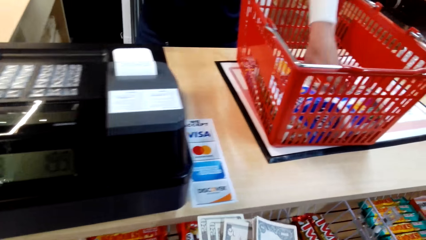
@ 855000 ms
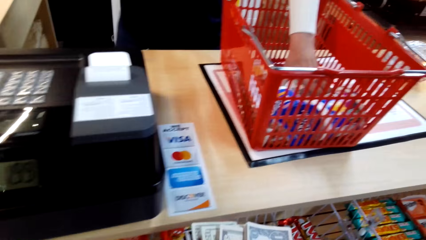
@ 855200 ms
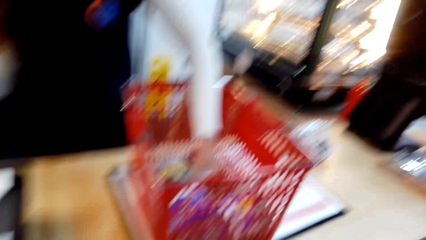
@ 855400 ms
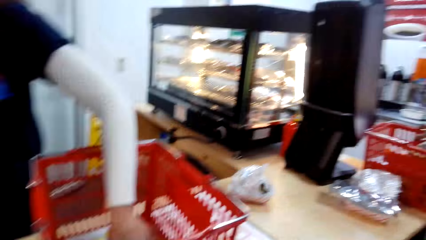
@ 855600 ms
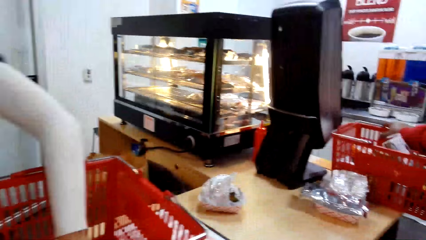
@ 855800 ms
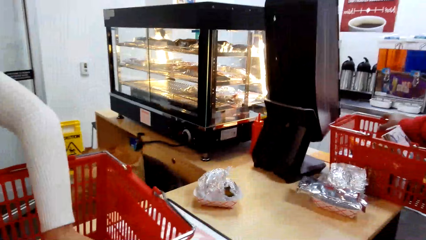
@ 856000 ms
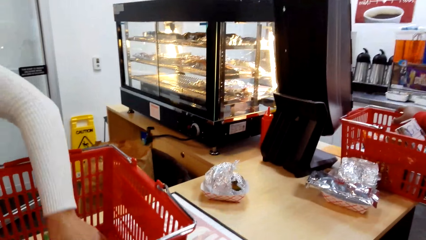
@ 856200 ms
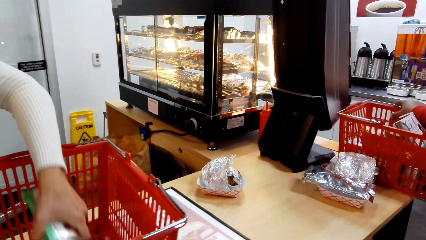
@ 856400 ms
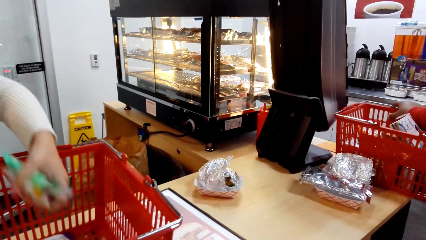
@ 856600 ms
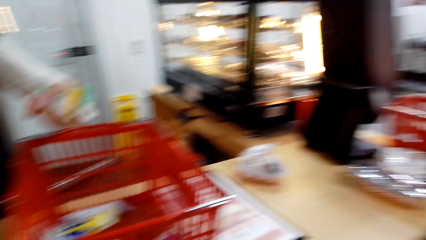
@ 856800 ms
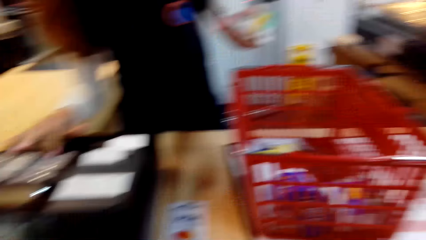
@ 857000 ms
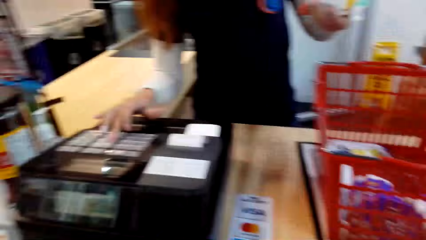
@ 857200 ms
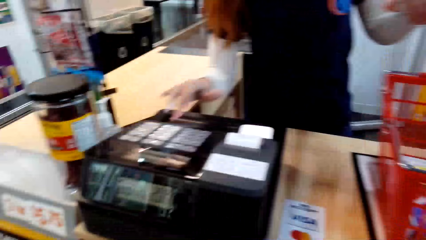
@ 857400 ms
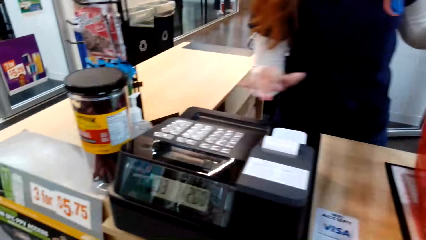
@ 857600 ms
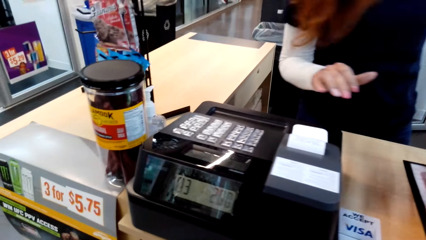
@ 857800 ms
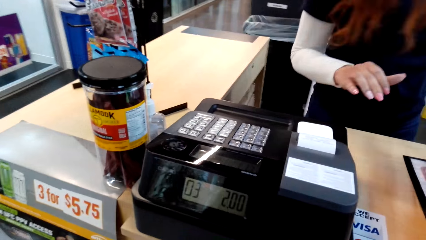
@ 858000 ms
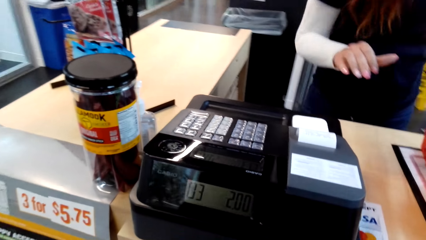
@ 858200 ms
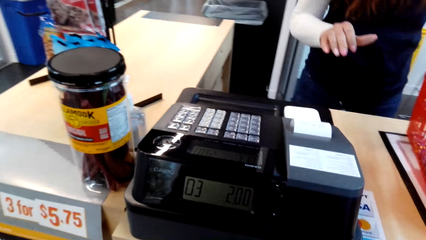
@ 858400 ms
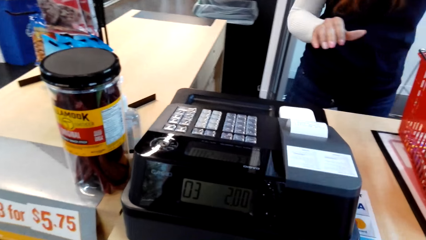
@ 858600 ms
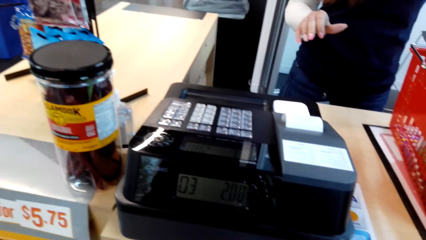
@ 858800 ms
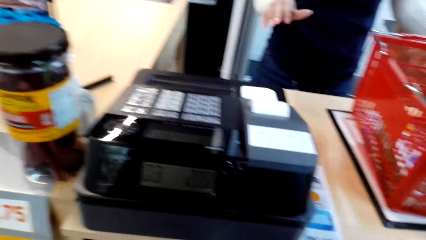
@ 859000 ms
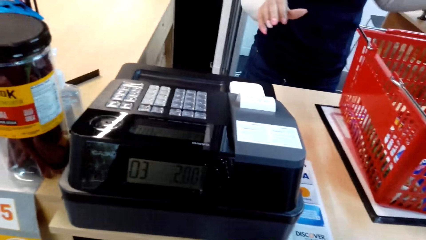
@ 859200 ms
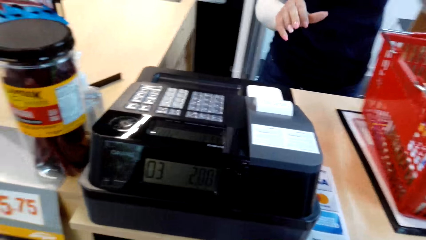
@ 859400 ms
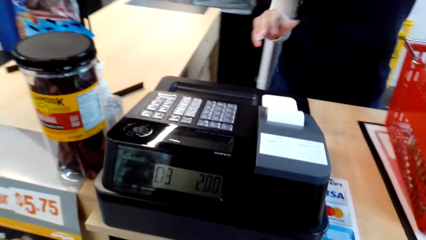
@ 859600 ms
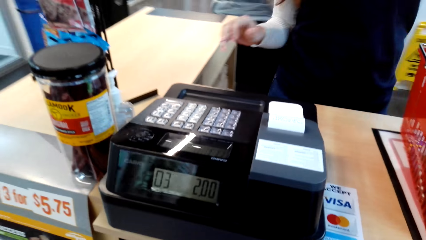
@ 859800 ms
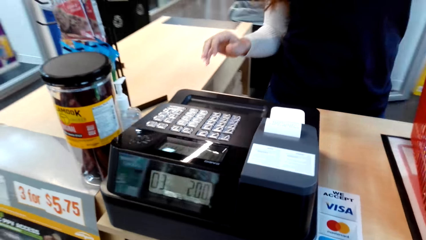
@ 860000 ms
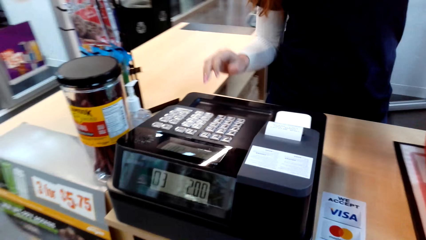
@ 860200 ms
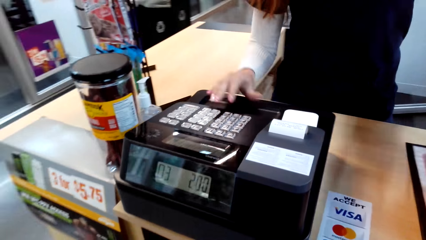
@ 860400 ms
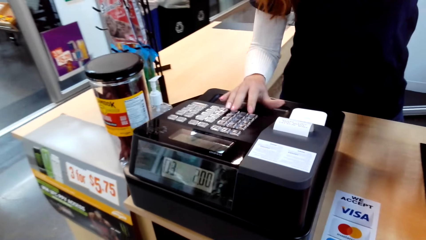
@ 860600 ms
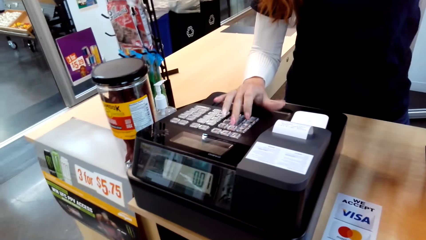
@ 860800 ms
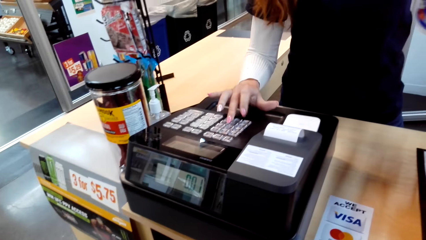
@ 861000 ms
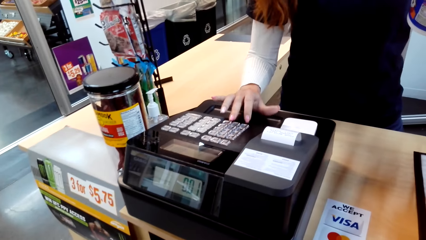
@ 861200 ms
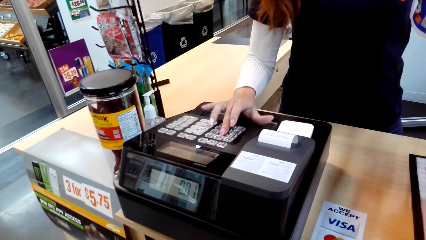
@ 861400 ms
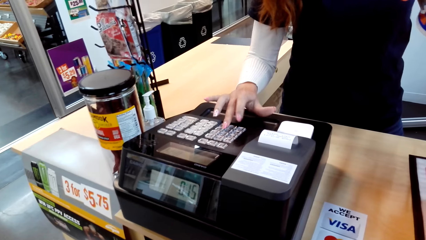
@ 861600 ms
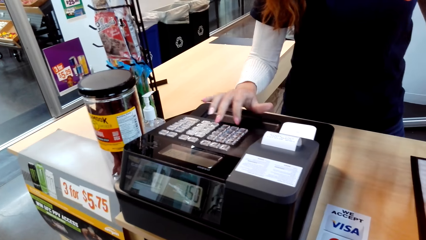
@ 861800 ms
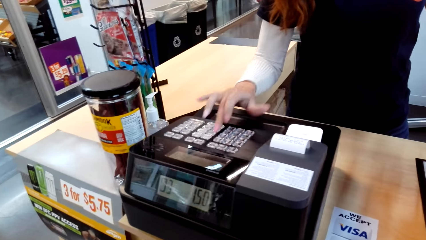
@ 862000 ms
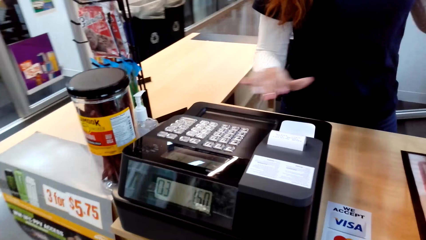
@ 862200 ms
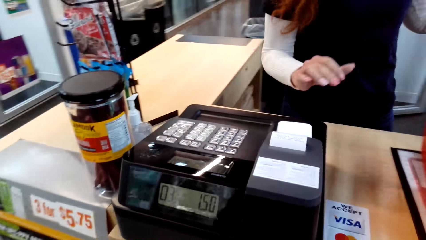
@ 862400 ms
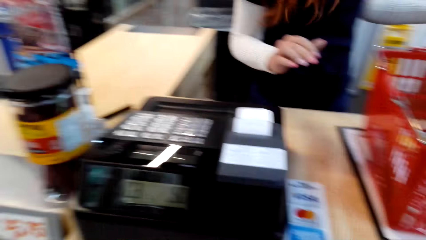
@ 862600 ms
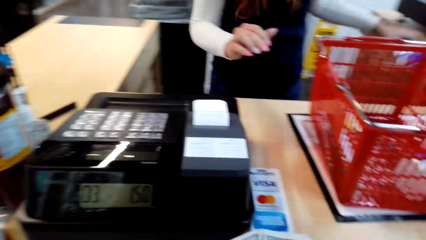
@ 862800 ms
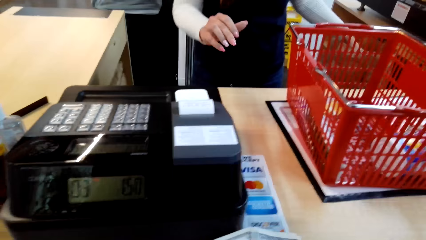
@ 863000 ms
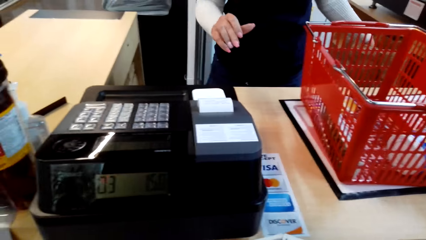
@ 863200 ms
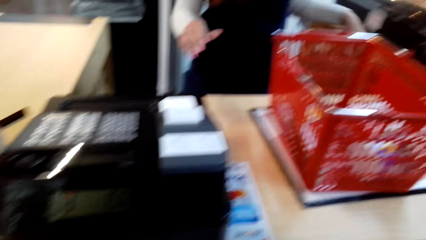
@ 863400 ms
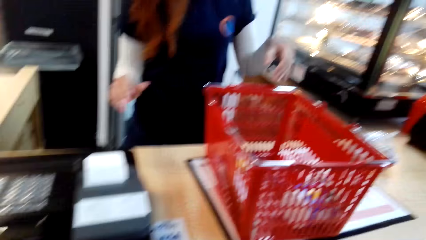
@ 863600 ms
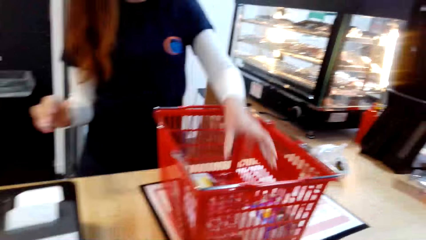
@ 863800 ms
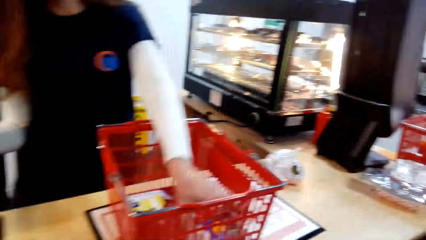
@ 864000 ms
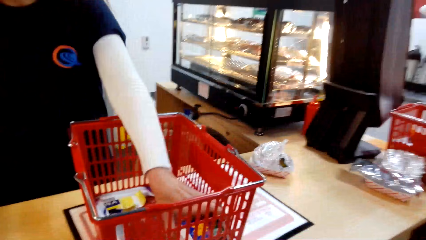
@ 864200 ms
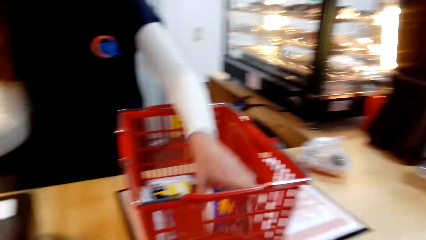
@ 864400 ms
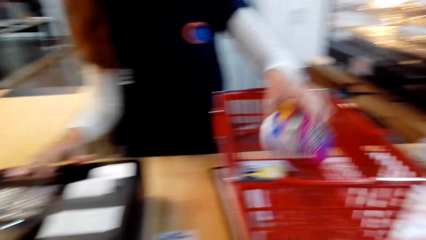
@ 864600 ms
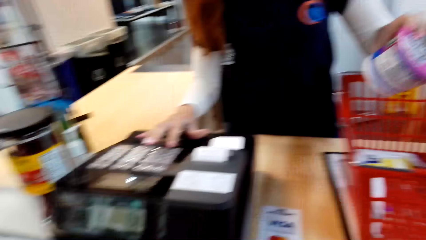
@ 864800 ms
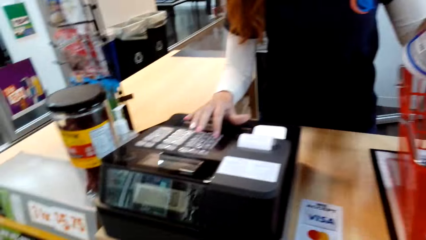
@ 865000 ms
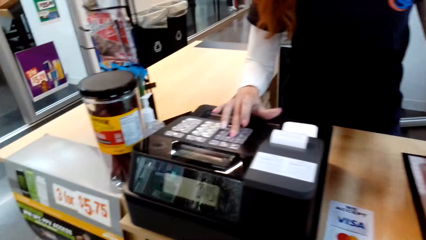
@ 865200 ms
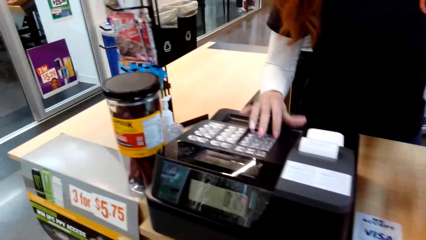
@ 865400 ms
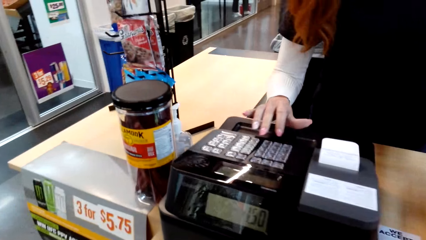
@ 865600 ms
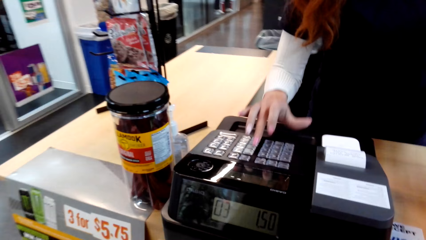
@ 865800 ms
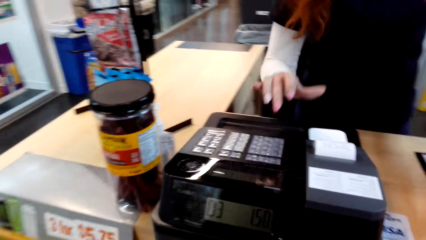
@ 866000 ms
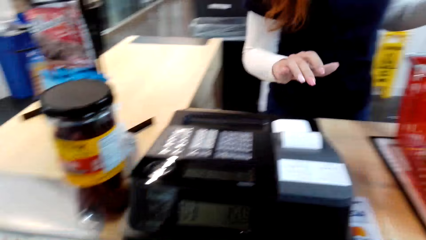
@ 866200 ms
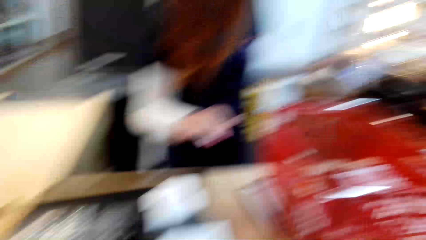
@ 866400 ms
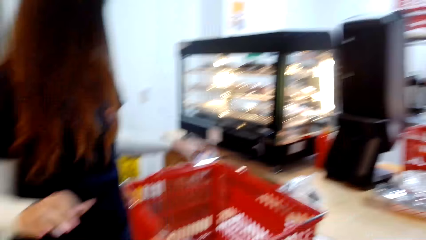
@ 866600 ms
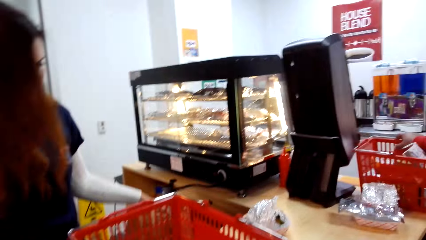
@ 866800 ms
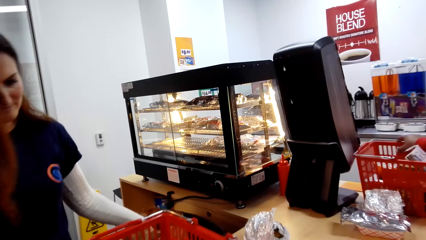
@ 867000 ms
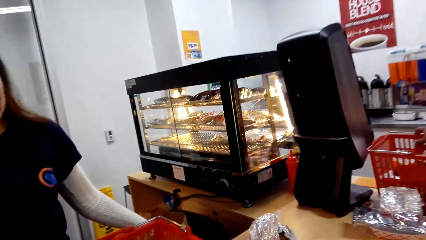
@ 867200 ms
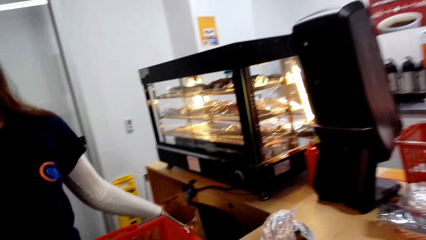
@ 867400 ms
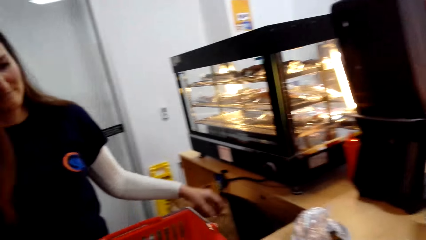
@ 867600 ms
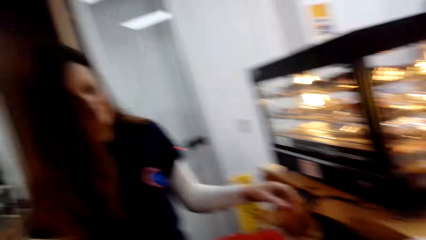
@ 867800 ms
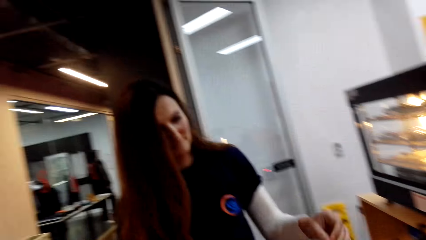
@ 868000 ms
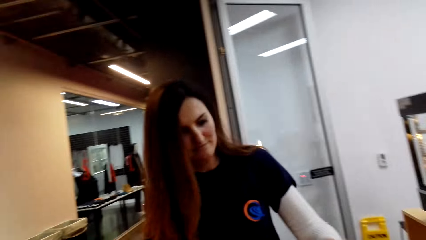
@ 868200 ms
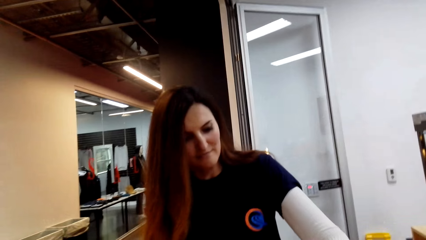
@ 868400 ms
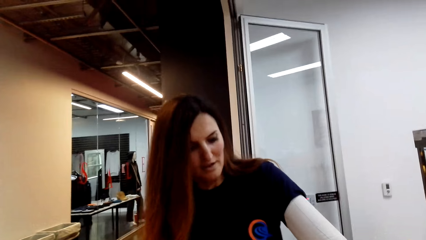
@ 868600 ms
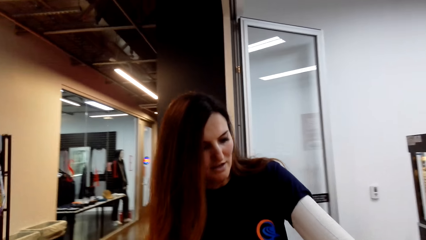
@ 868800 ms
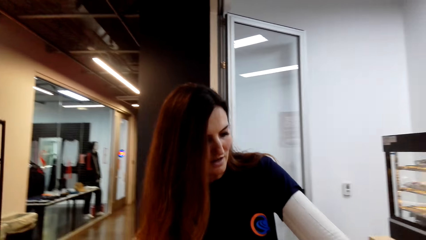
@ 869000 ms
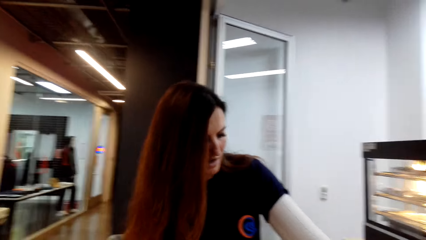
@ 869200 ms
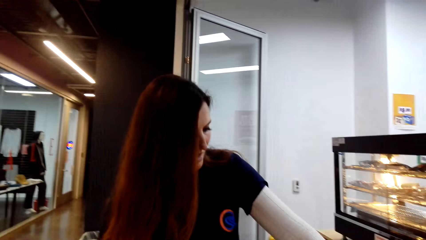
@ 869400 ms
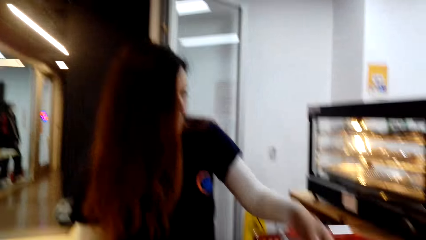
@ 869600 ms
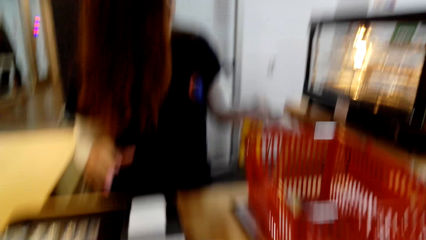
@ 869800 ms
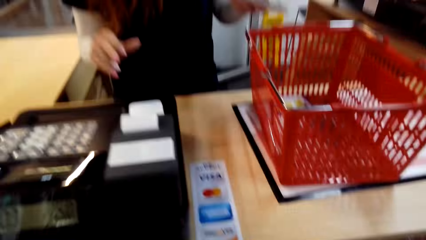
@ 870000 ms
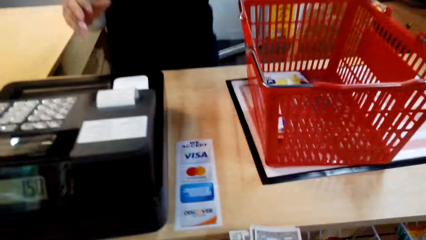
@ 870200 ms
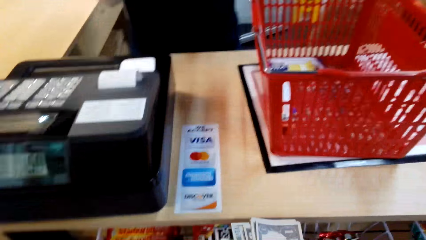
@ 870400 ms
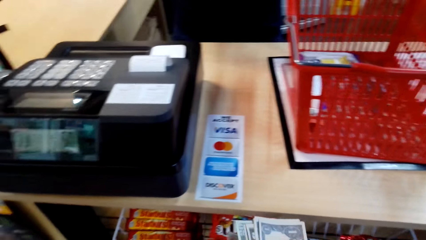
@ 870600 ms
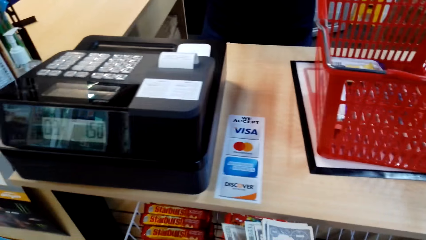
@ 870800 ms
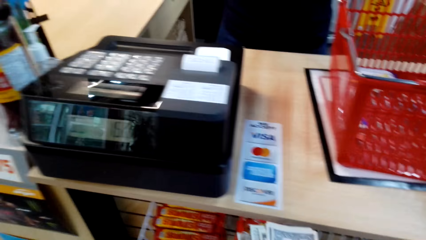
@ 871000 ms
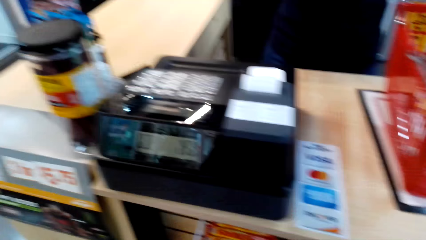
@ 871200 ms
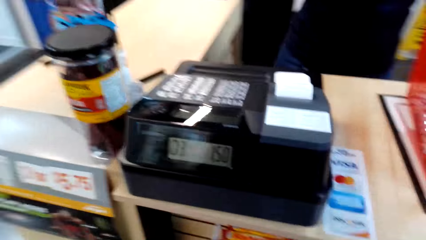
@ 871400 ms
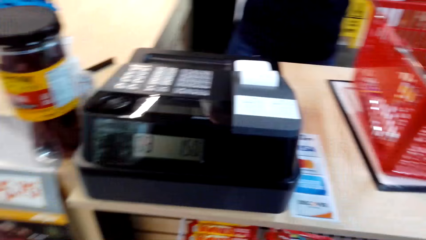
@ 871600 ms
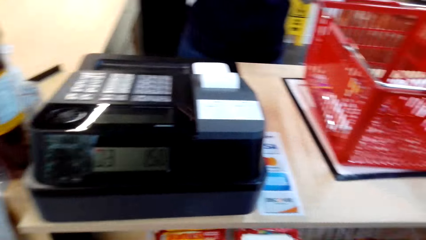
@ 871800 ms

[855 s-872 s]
The camera wearer counts the money. A woman picks something from the shopping basket, dials the counter machine, picks something from the shopping basket, dials the counter machine, puts something in a brown paper, picks something from the shopping basket, dials the counter machine, puts something in a bag, and picks something from the basket.
